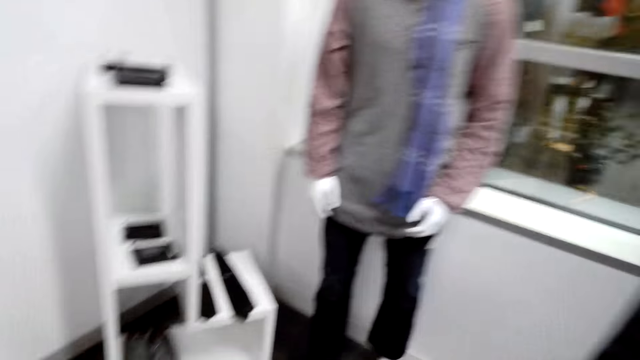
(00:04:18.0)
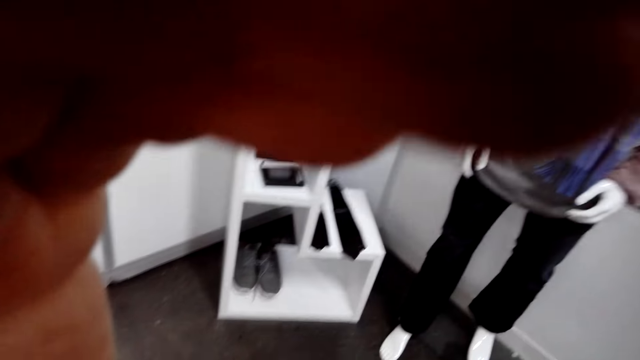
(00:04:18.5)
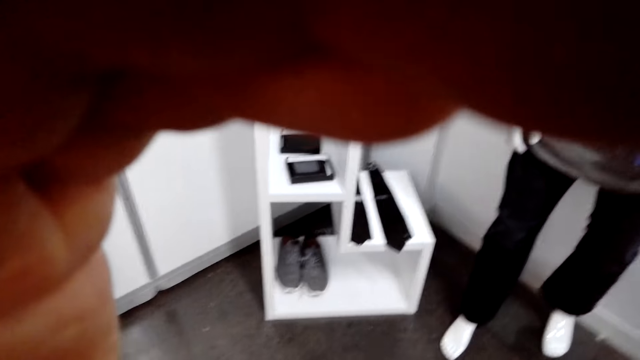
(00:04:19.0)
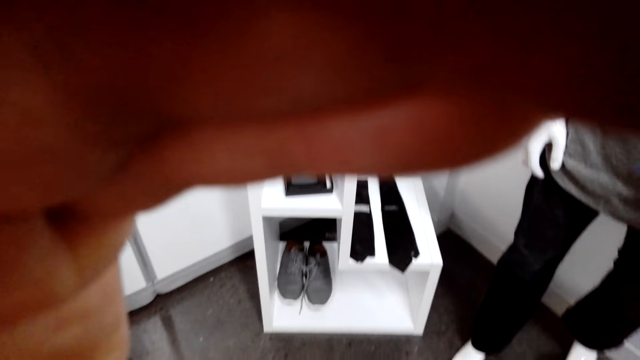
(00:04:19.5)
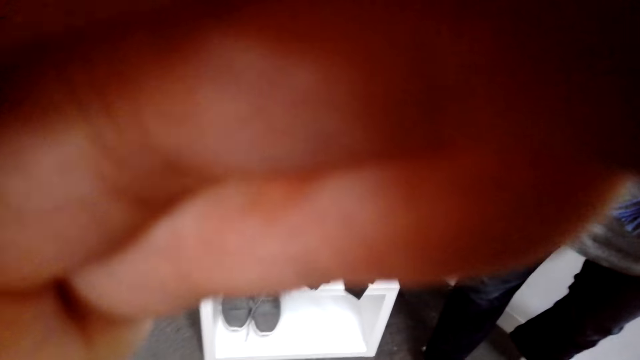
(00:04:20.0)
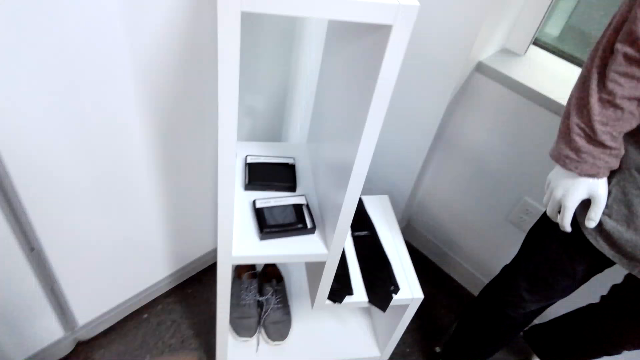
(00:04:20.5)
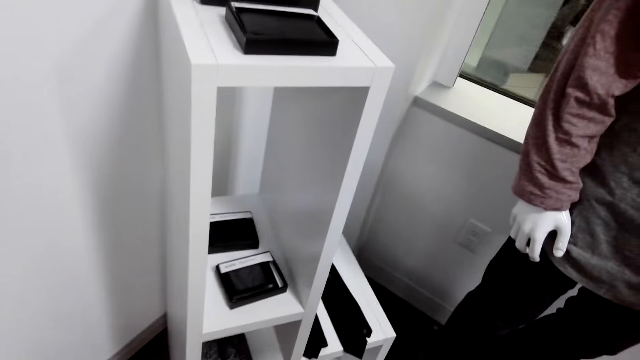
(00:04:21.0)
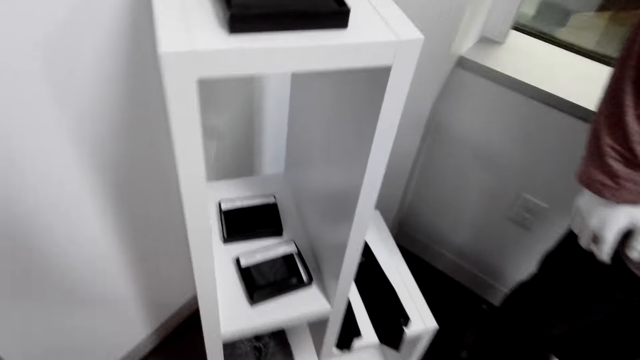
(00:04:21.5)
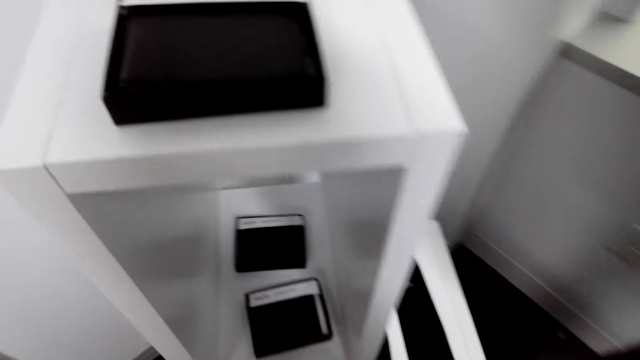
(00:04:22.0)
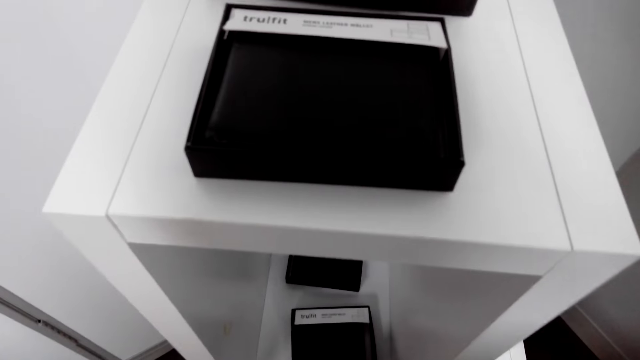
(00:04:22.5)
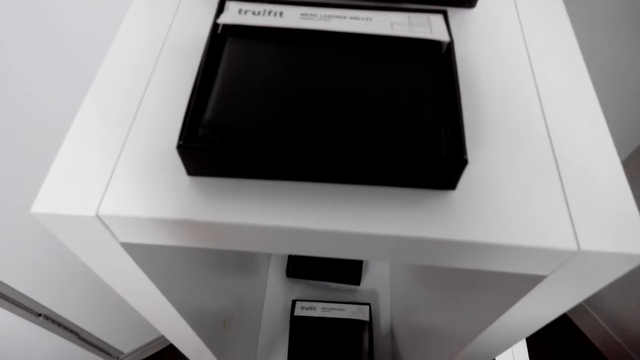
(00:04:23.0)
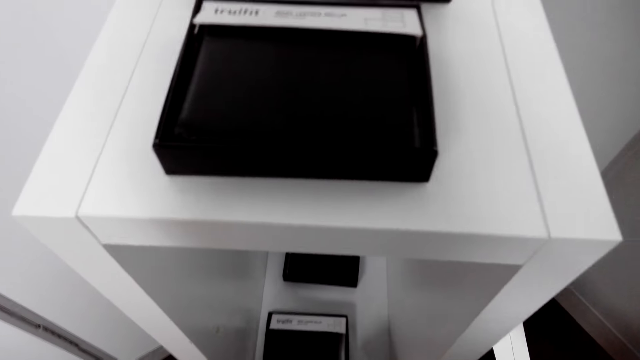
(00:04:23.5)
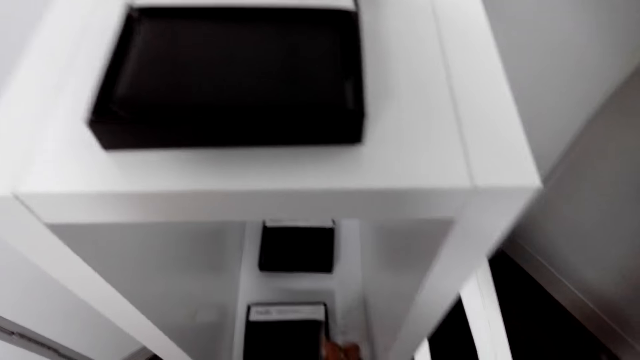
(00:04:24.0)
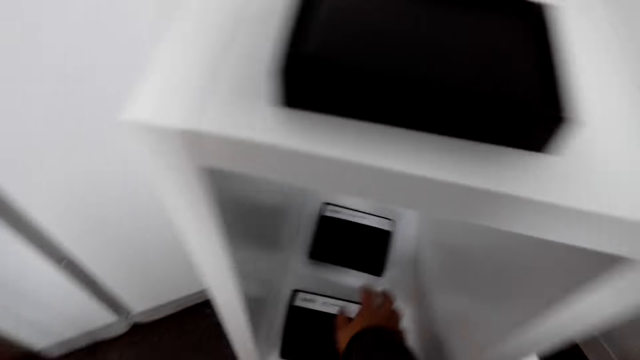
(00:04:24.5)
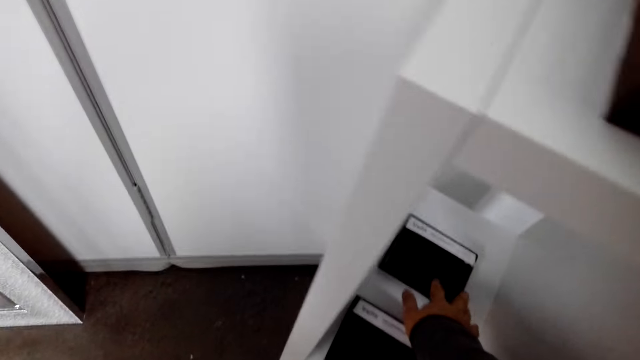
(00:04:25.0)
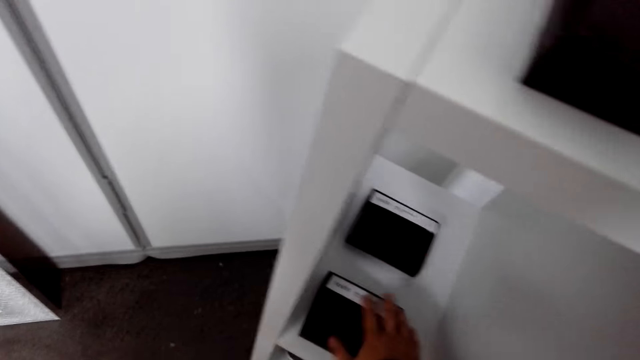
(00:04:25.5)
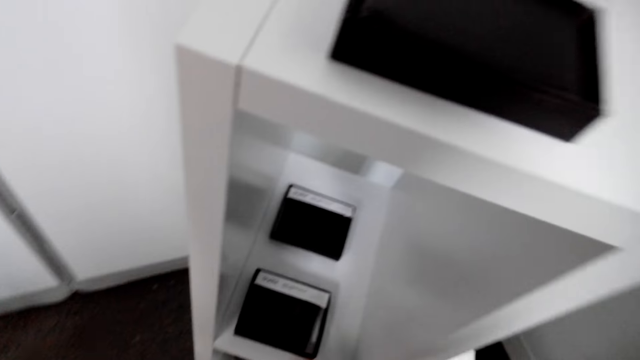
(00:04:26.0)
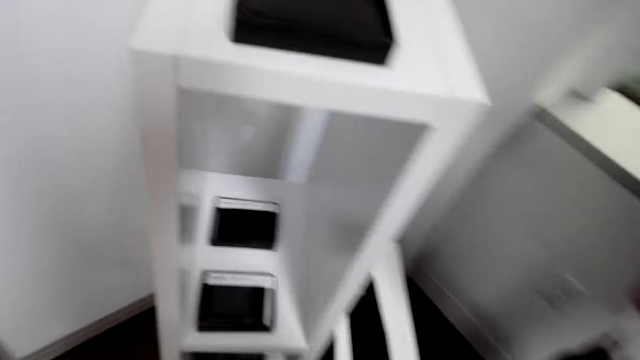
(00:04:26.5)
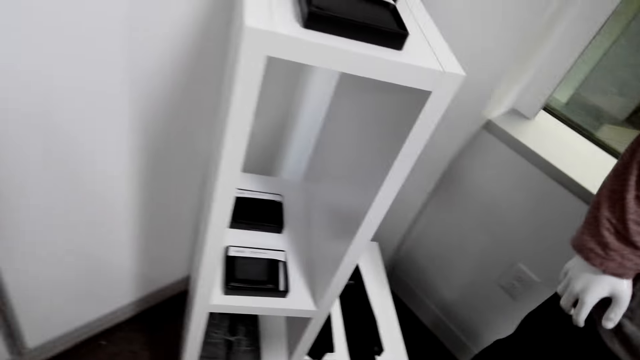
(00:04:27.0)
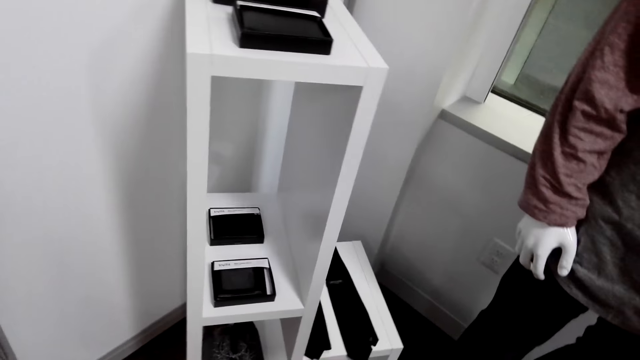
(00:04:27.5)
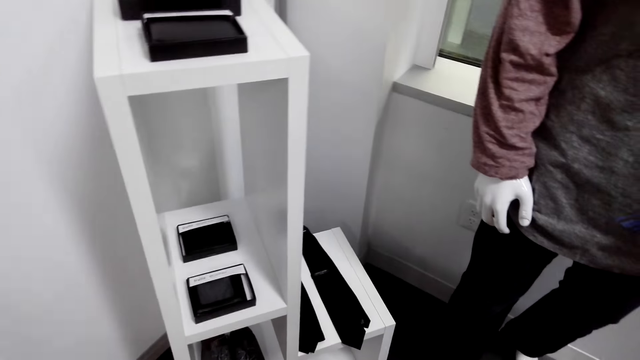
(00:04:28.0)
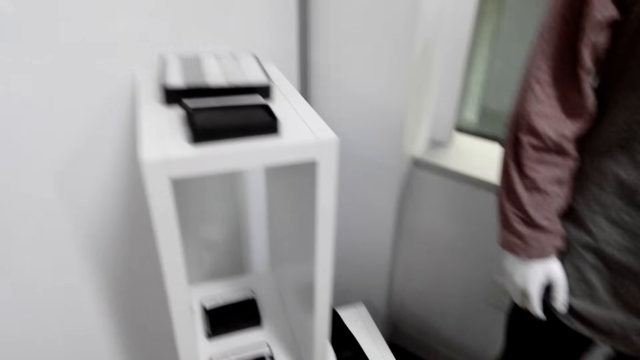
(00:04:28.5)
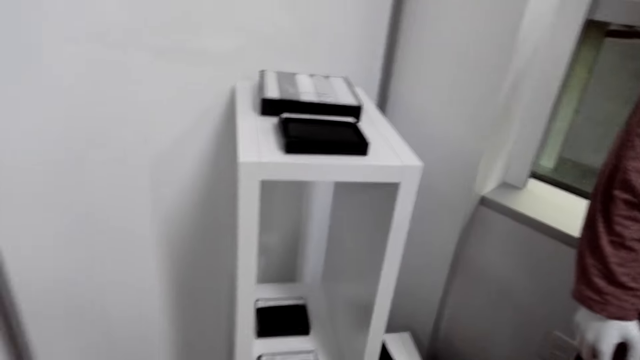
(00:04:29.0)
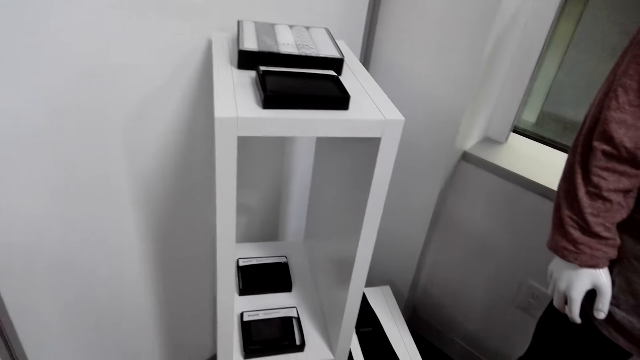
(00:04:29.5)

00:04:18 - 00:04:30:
The camera wearer lifts his hand. He moves his hands under the stand, holds a box, and stretches his hand under the stand.

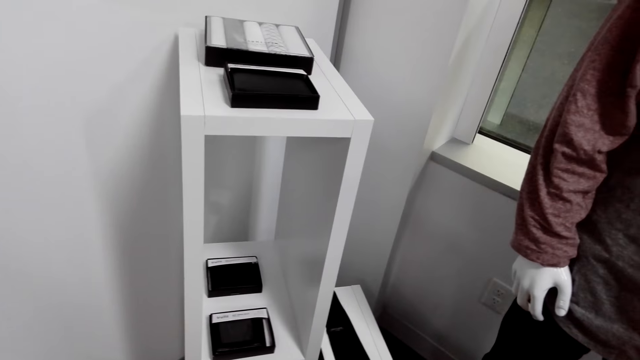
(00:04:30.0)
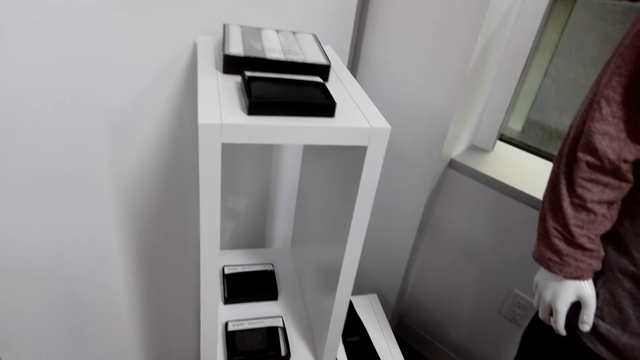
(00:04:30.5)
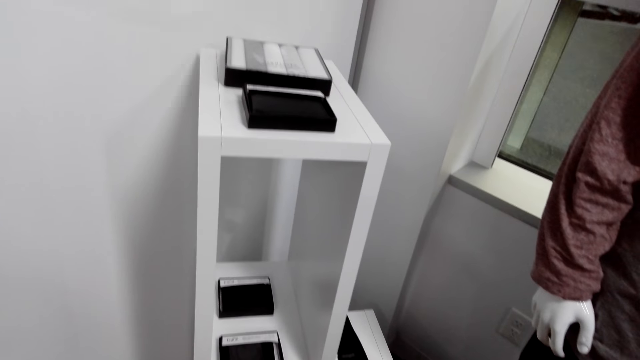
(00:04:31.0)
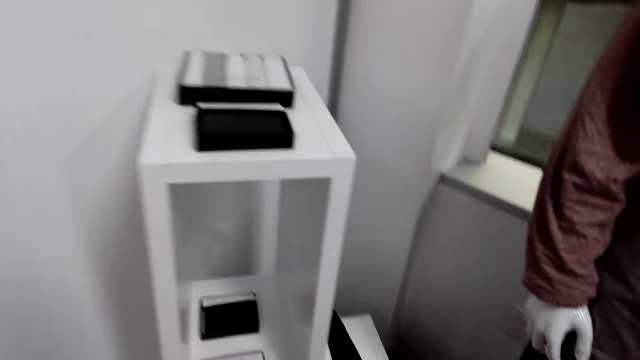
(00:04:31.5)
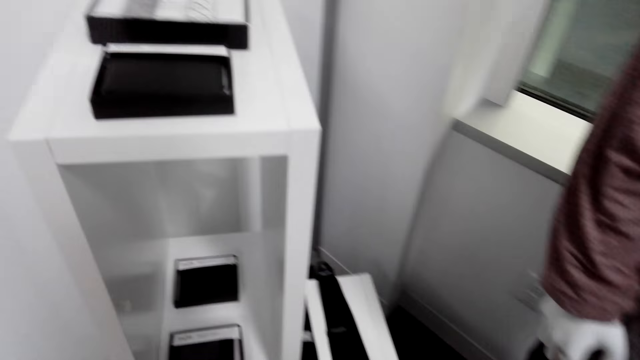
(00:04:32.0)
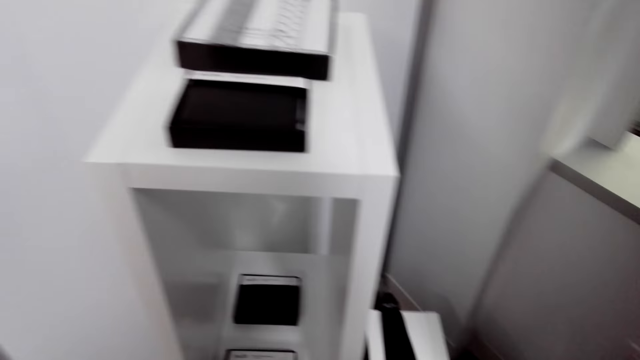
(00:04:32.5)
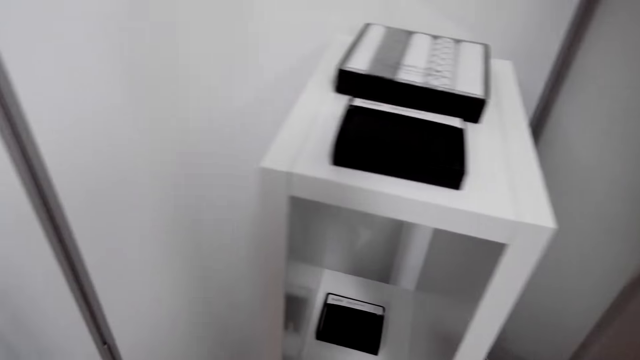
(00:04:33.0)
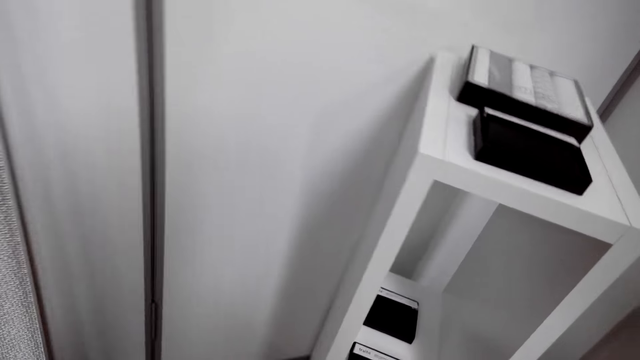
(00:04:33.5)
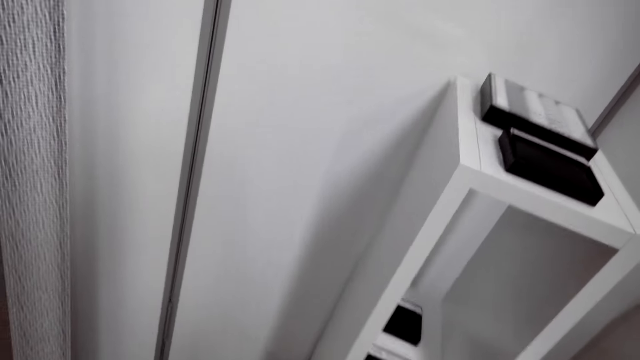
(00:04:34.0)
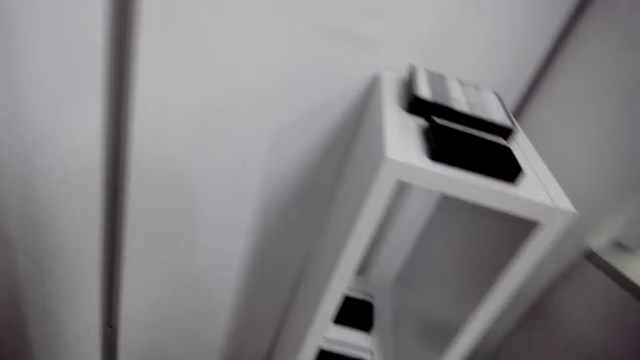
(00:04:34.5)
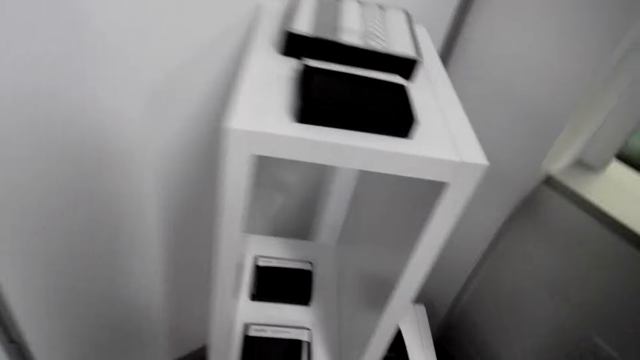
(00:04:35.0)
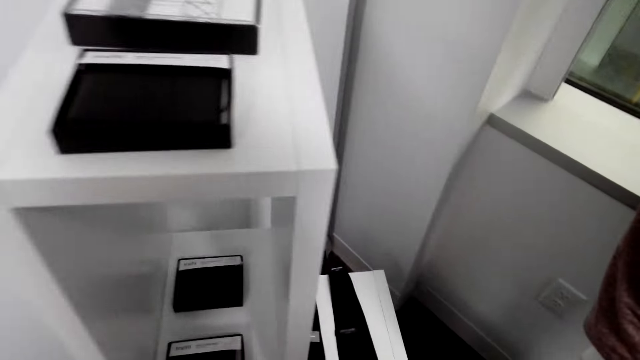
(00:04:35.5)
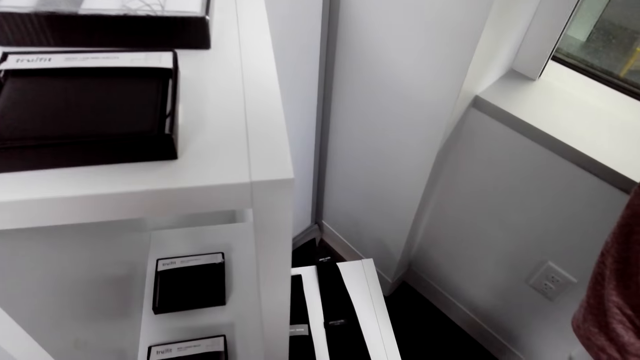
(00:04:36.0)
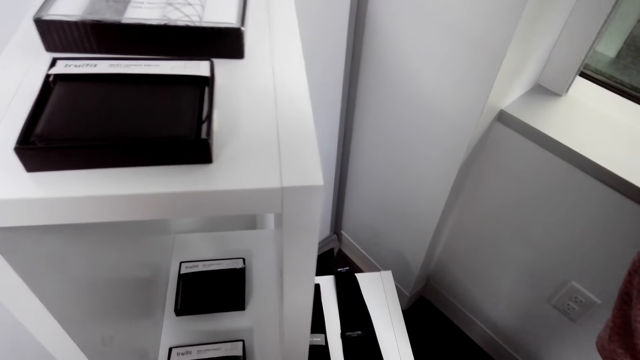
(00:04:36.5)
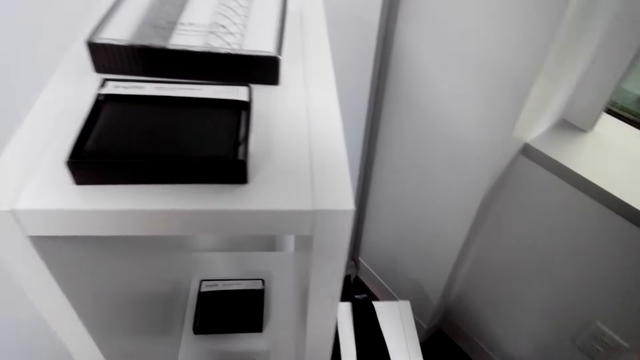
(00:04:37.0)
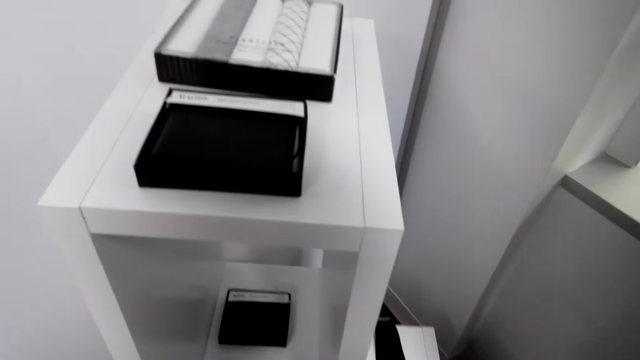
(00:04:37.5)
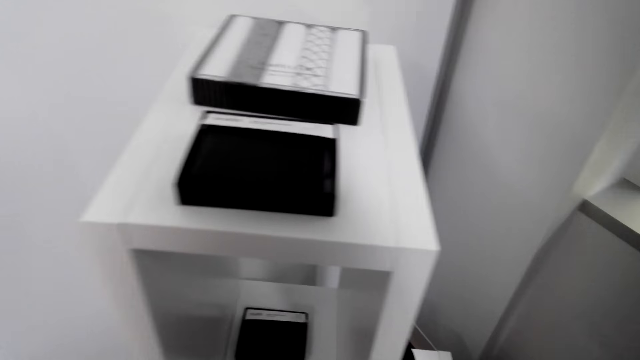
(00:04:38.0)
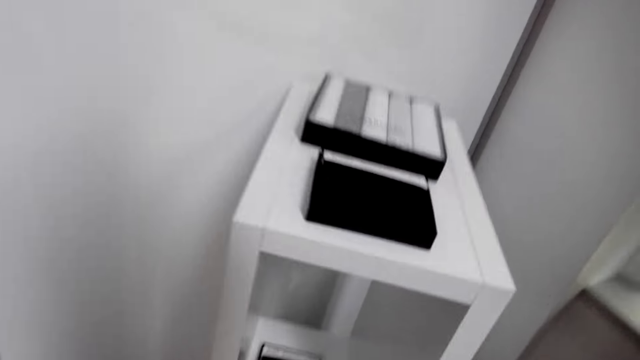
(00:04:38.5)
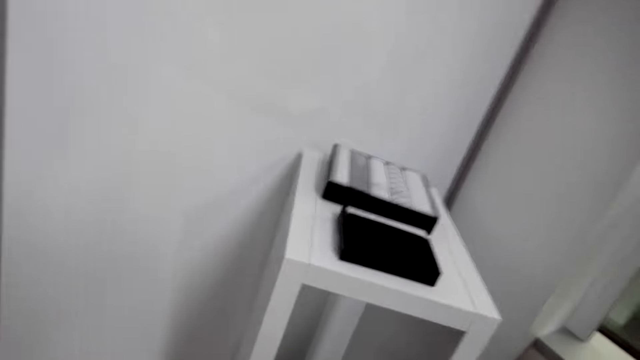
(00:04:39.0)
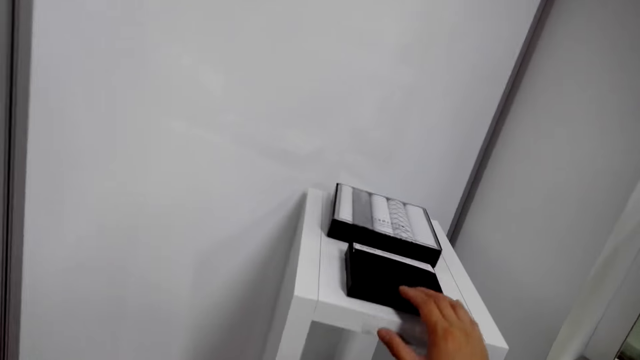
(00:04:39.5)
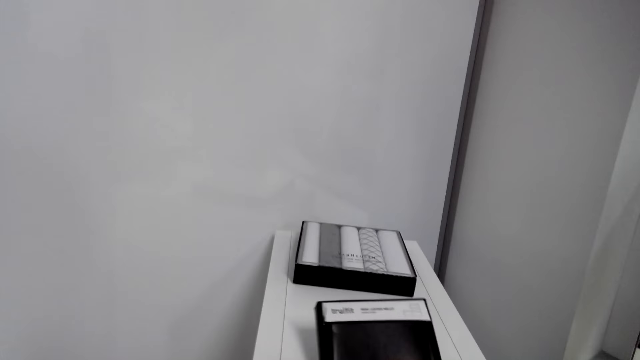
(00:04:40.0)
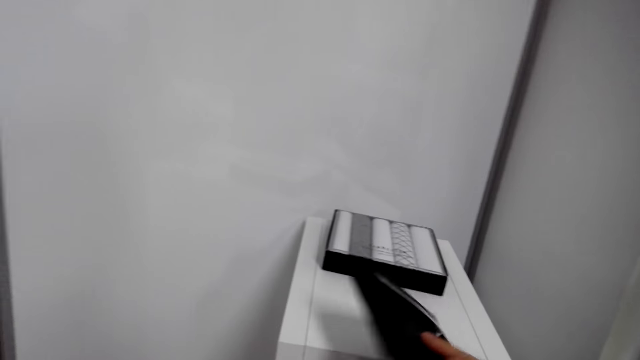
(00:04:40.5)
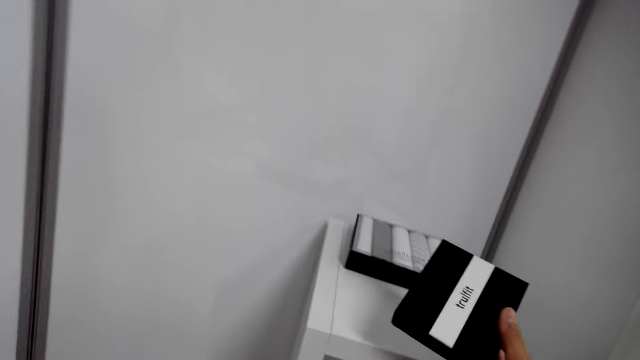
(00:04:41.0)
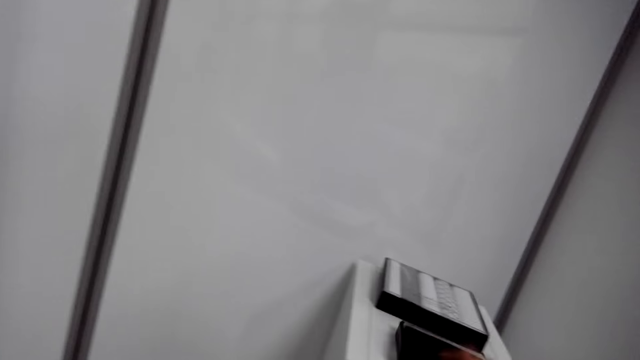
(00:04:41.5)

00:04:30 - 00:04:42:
The camera wearer turns a box on a stand. They pick up the box on the stand.
